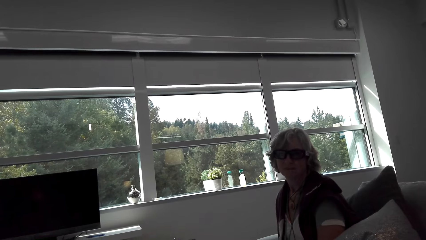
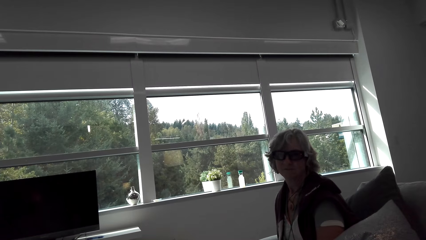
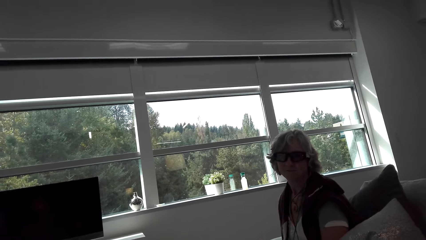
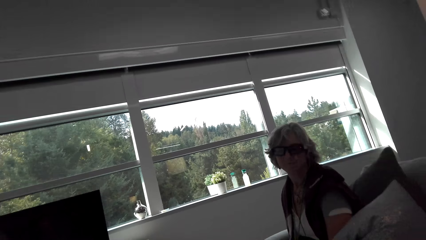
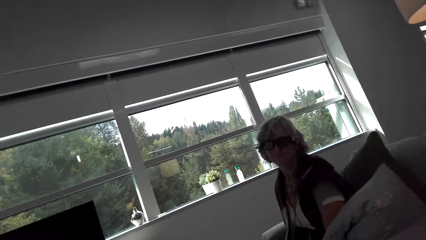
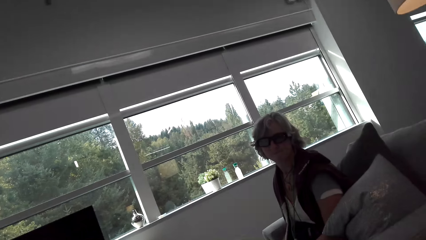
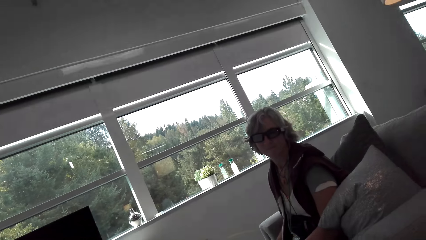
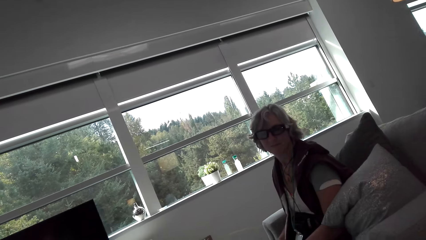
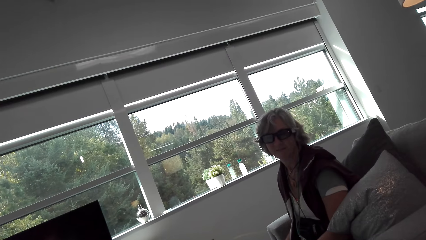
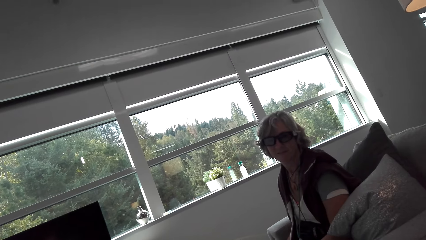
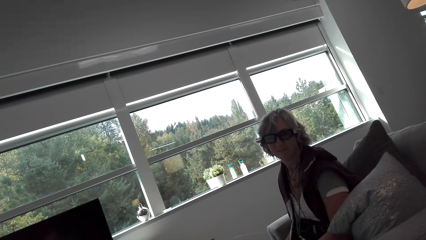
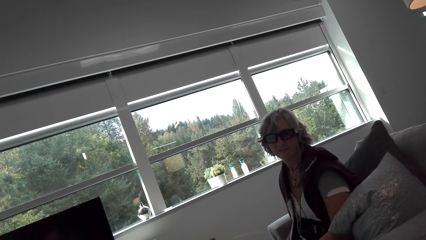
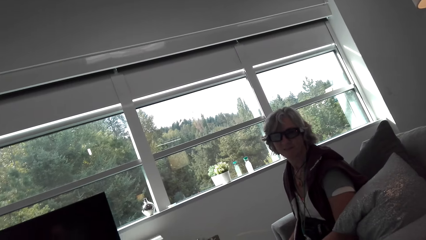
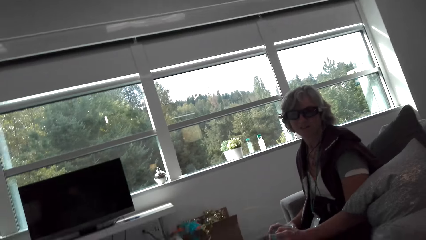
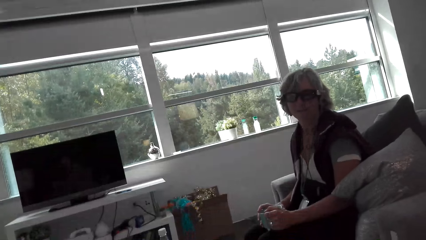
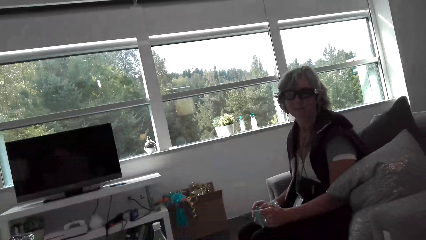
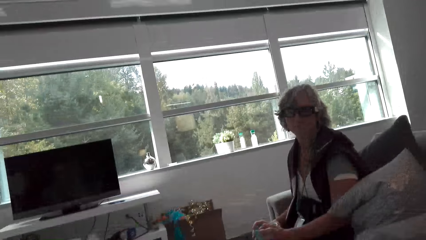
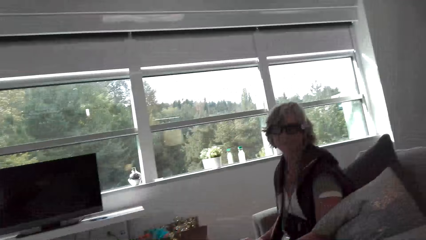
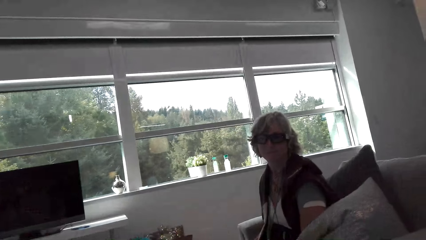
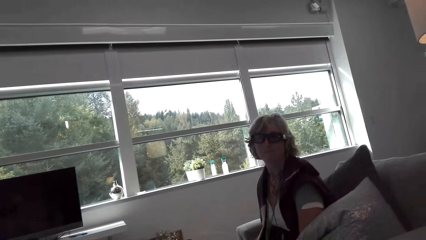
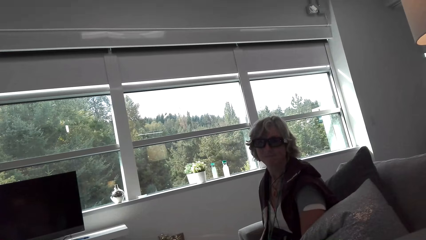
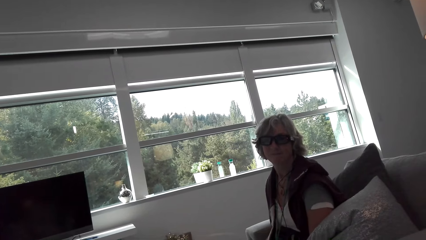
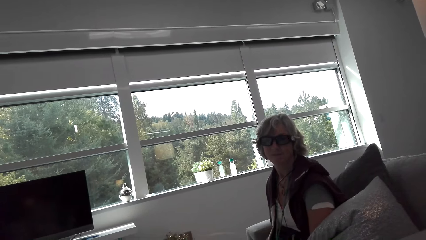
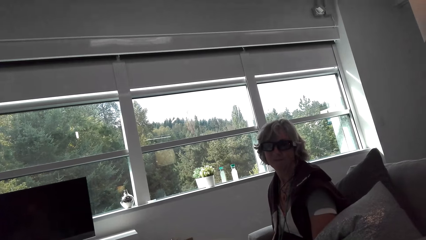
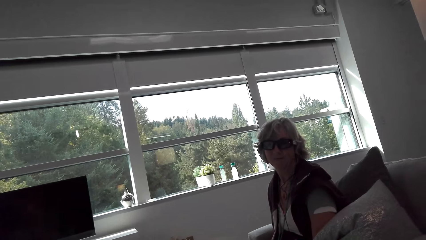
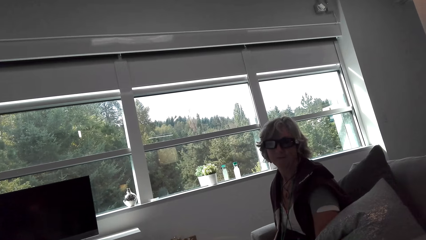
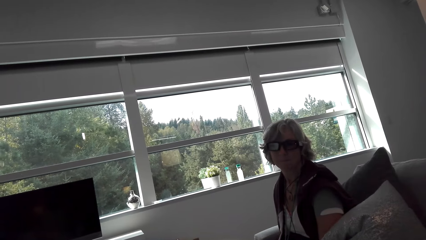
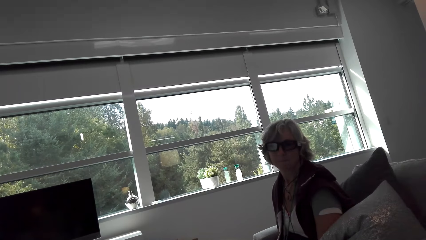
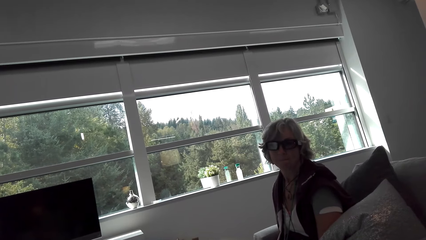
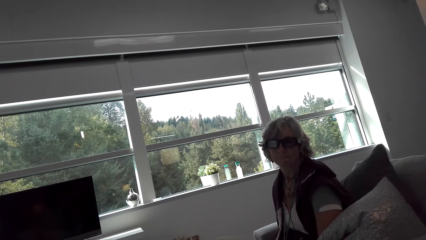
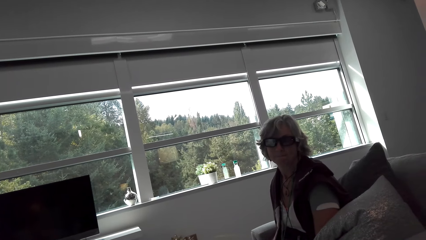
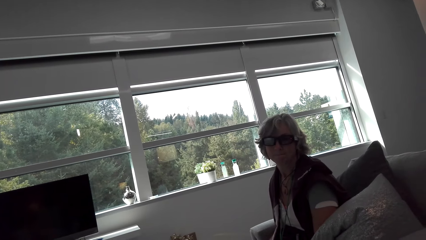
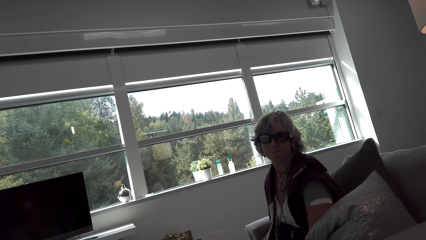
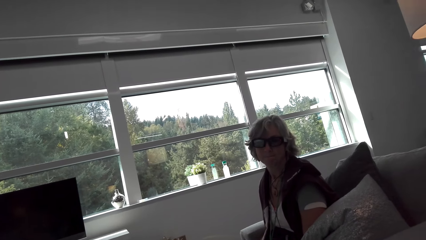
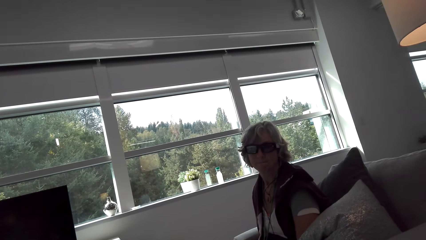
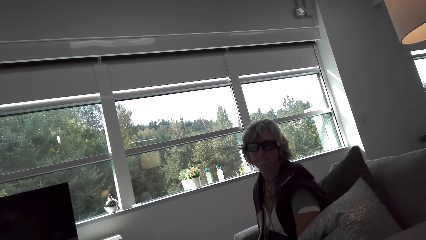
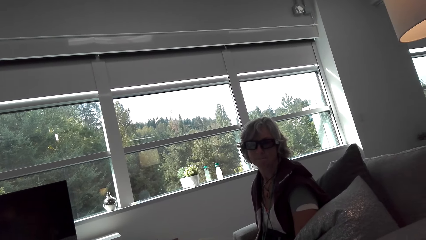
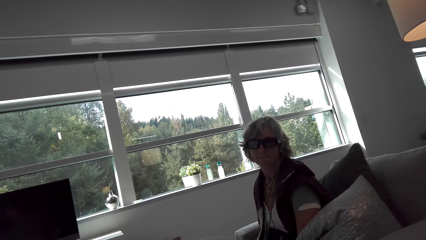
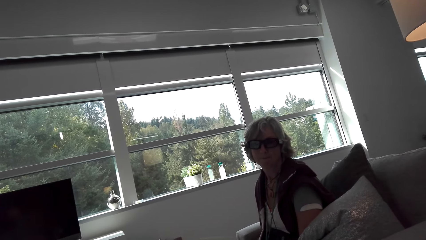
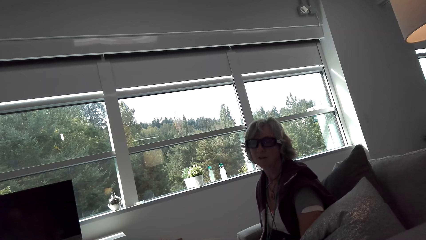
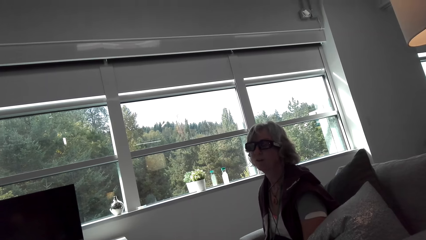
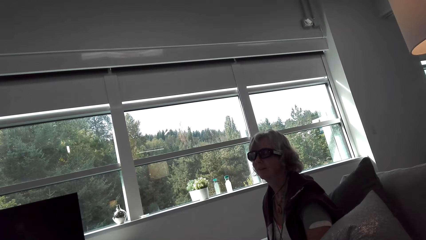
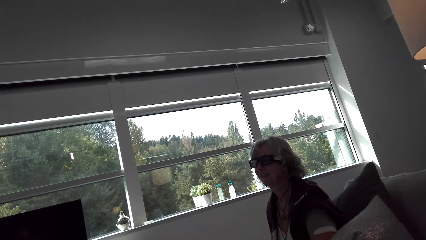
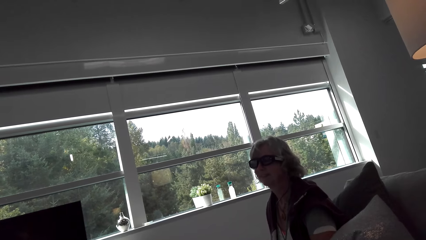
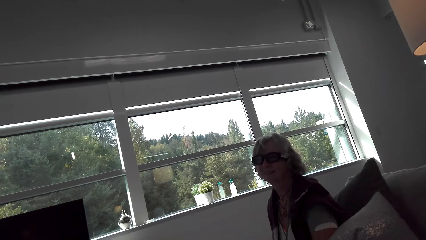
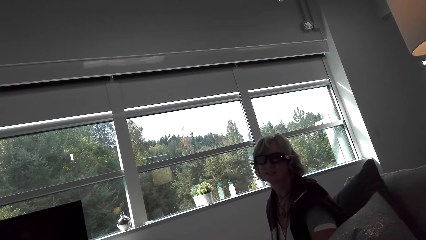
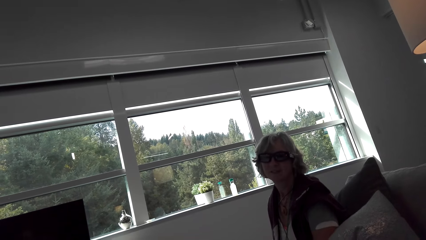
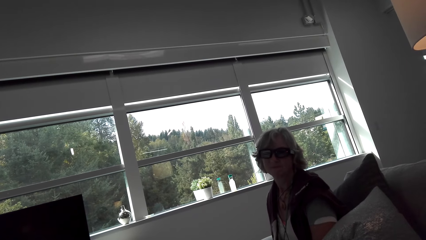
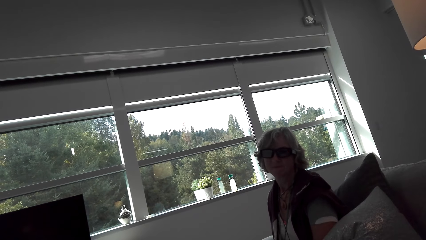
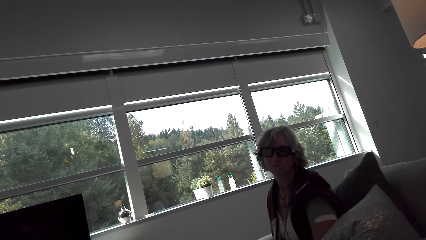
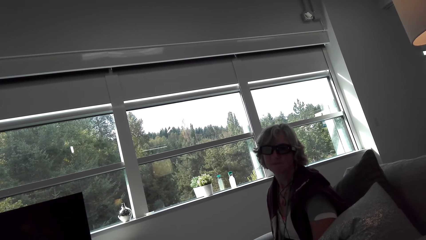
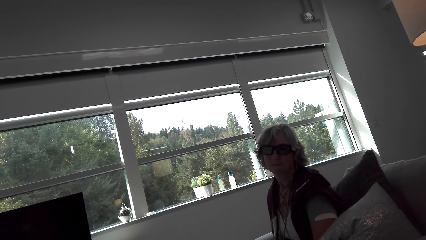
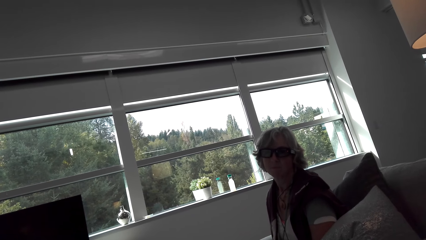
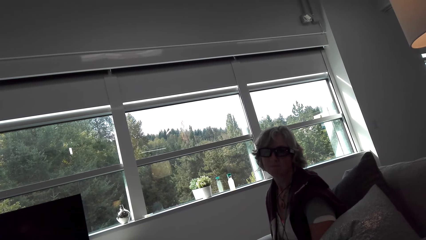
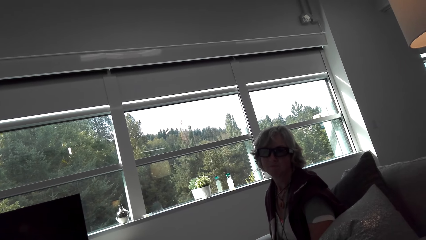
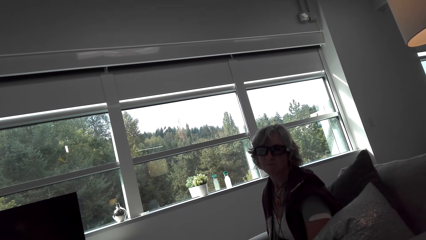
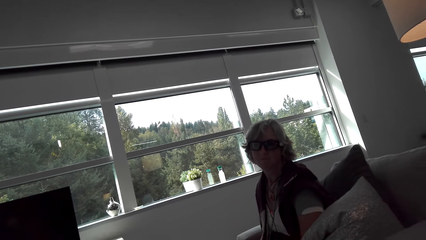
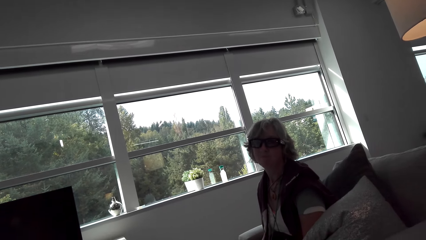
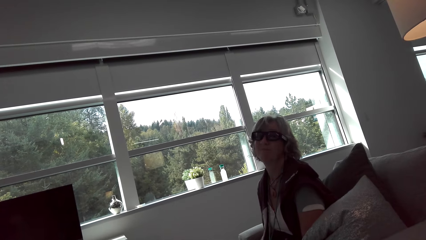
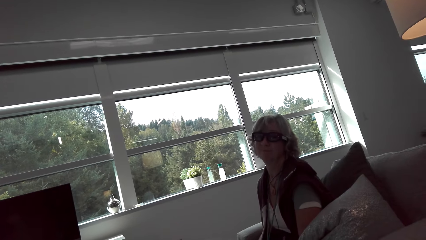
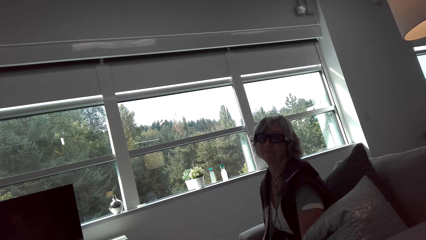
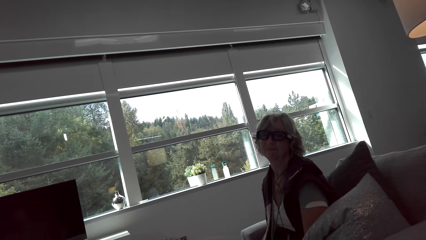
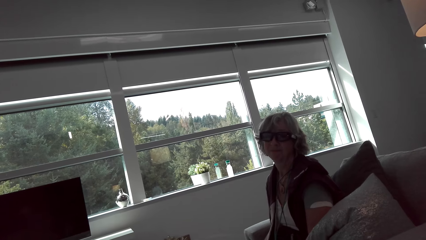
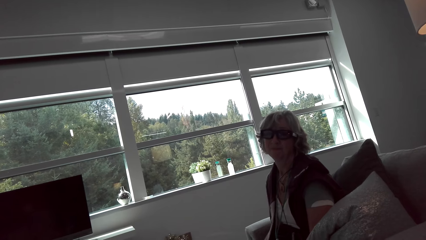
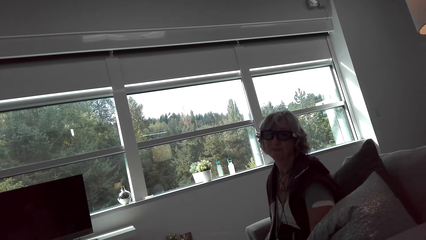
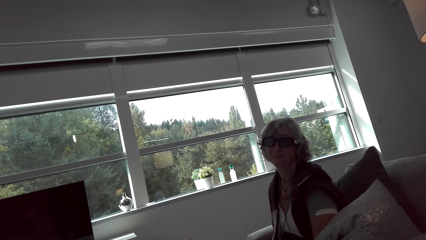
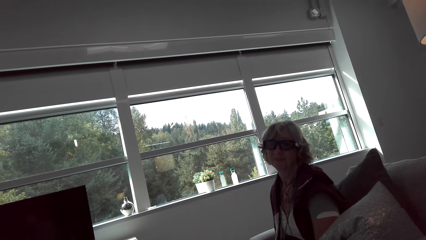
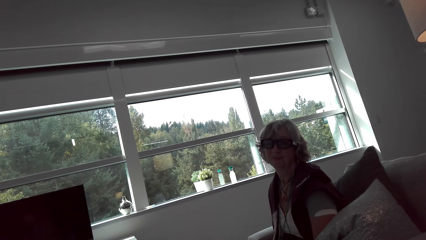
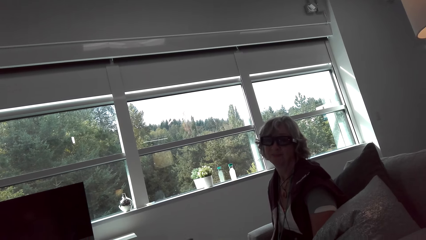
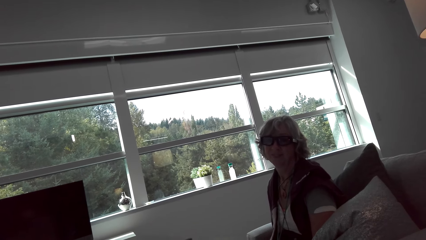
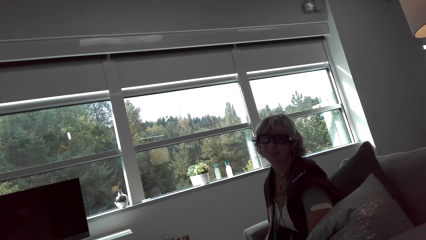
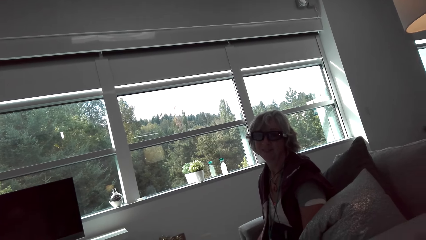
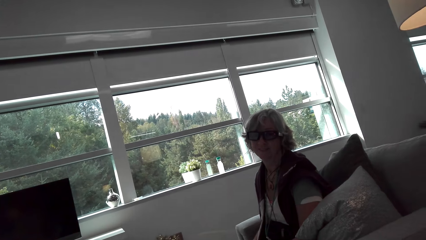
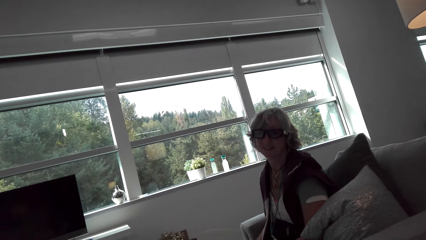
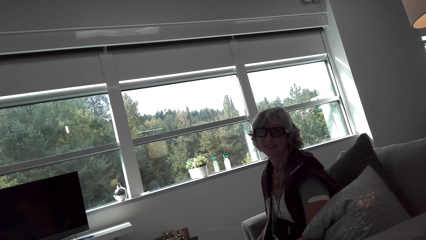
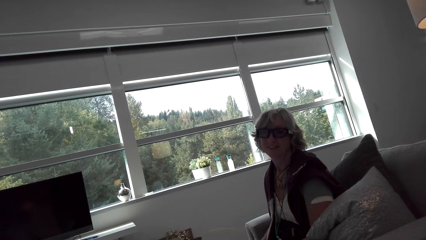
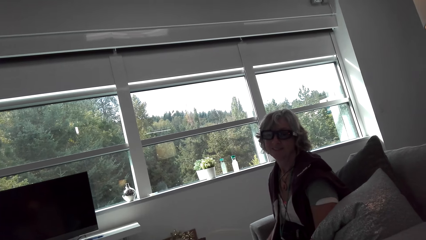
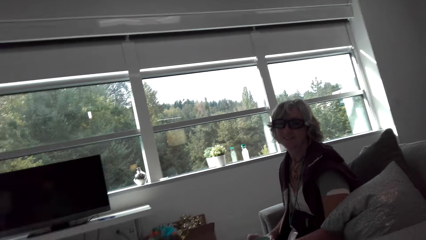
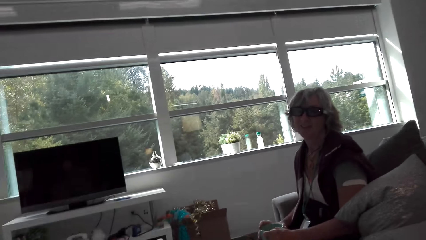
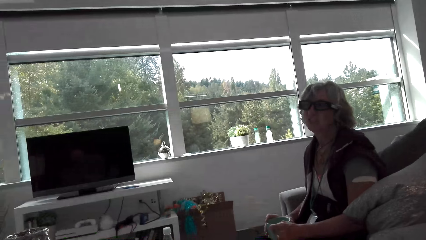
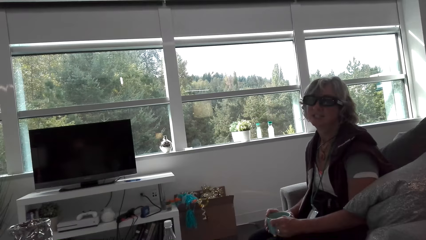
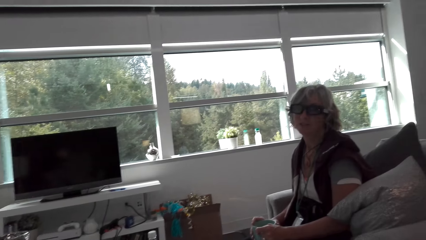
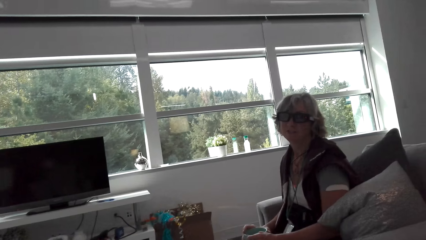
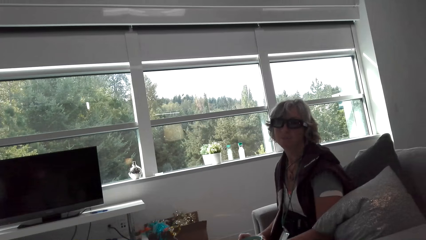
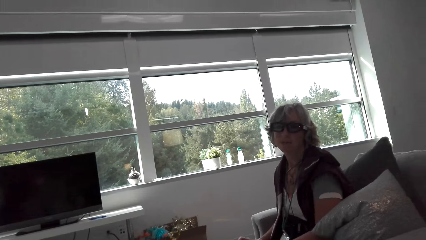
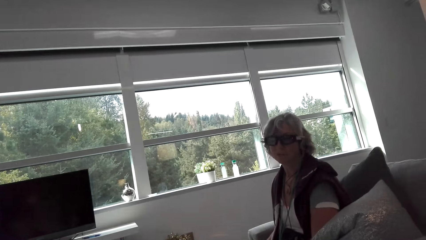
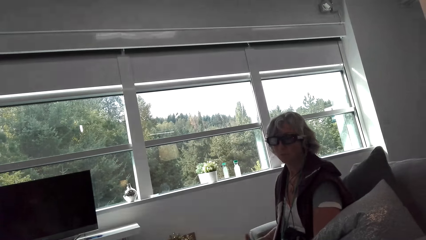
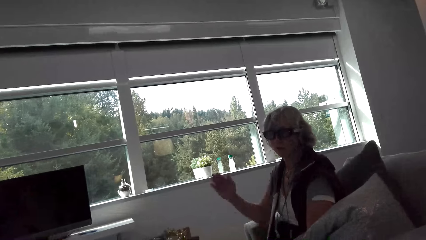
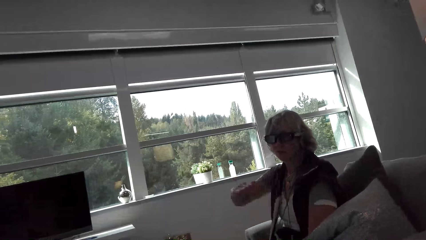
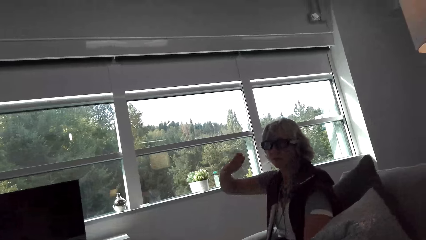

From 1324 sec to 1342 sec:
A lady talks with the camera wearer. The camera wearer looks around. The lady talks with the camera wearer and holds the cup. The camera wearer looks around.
